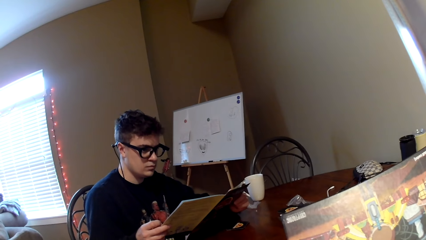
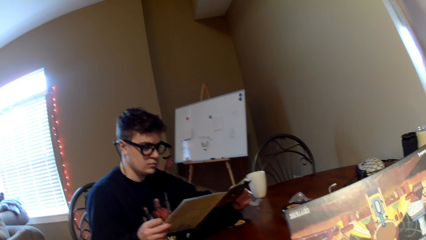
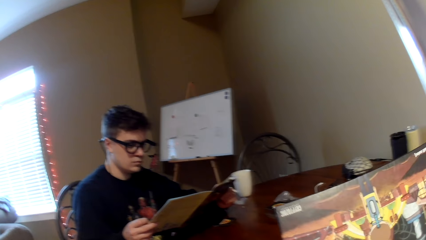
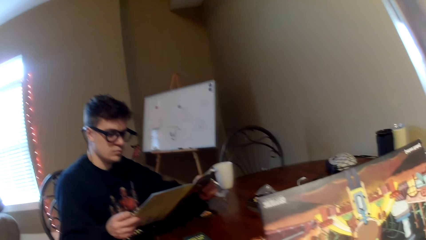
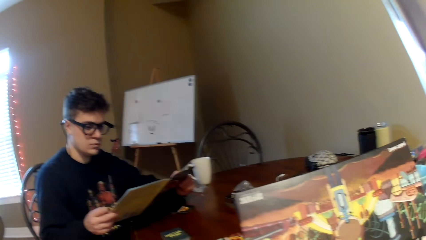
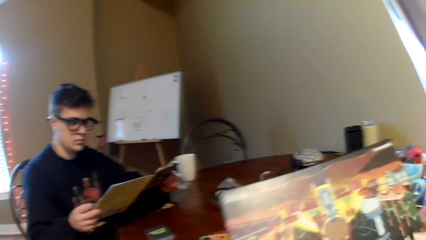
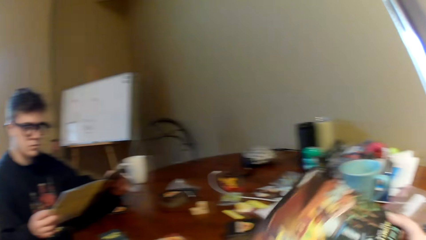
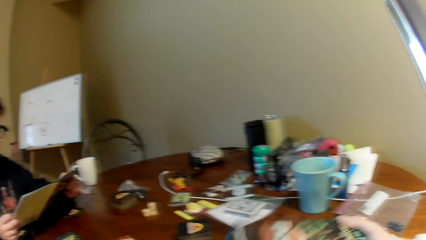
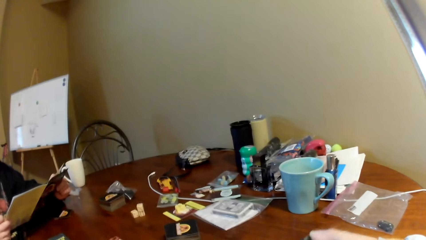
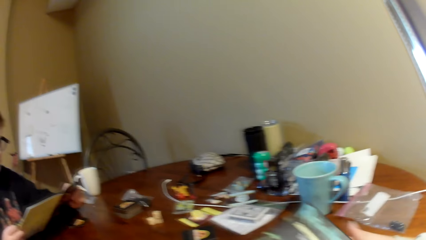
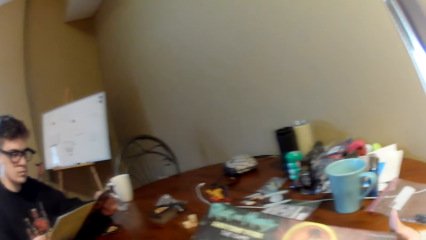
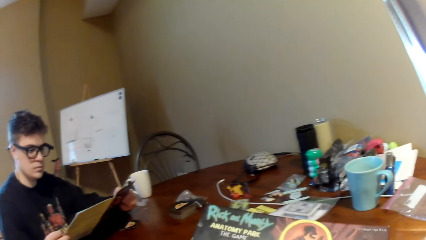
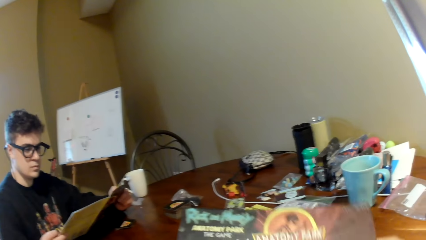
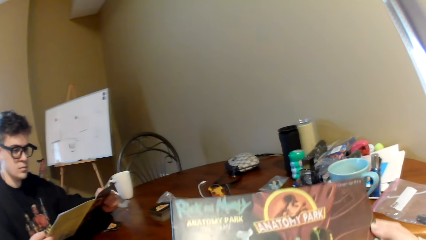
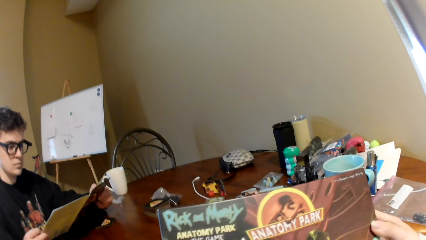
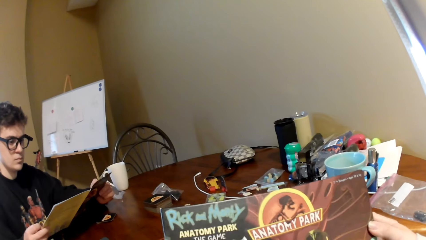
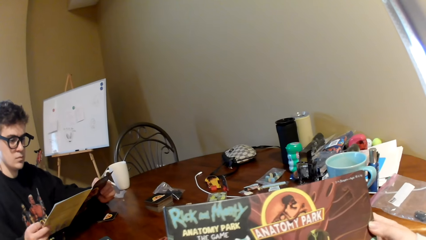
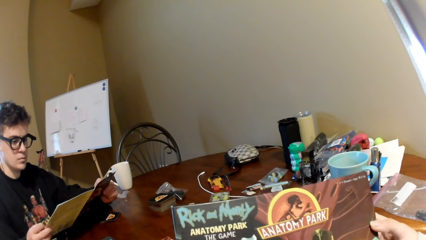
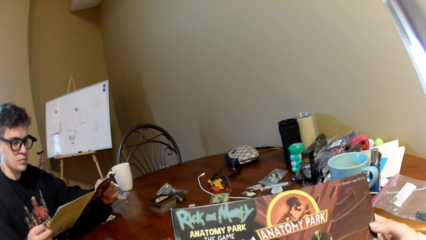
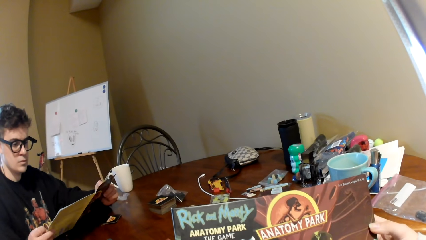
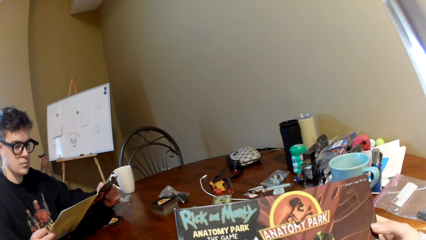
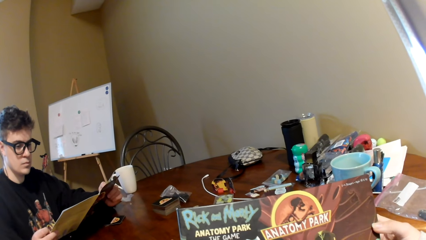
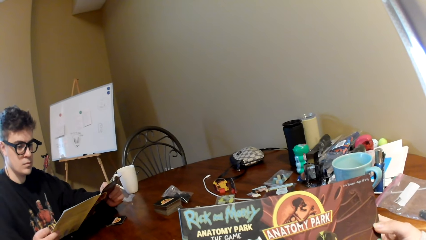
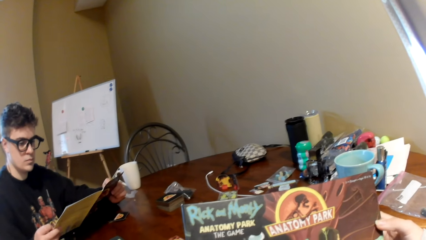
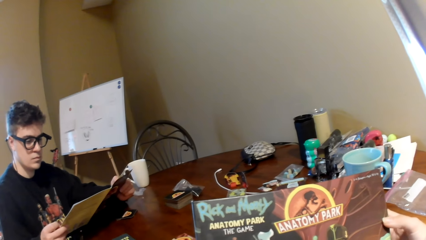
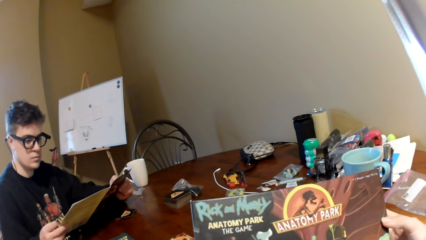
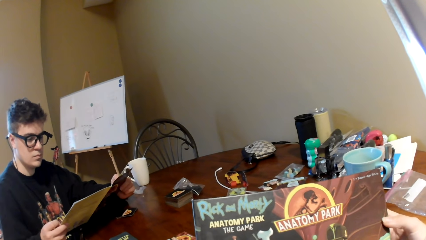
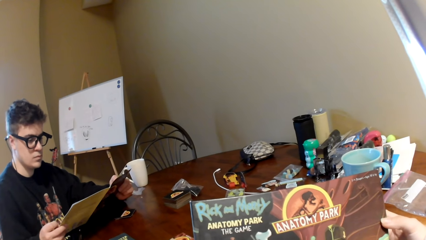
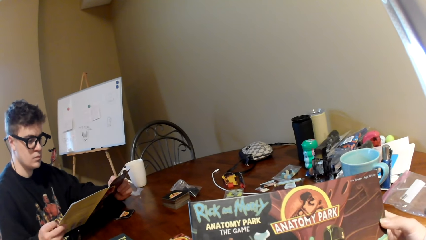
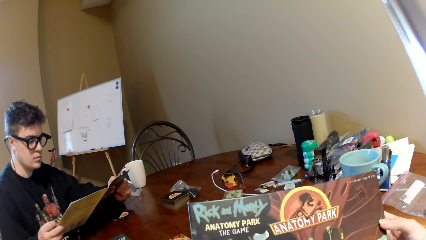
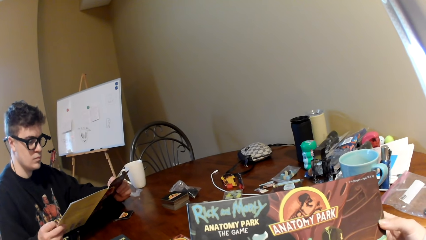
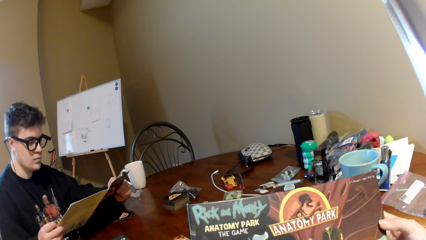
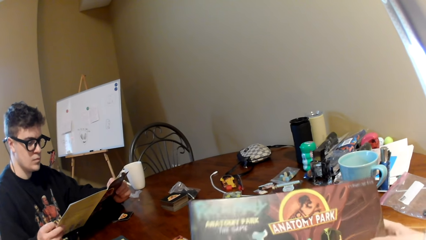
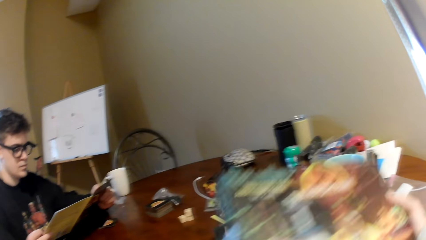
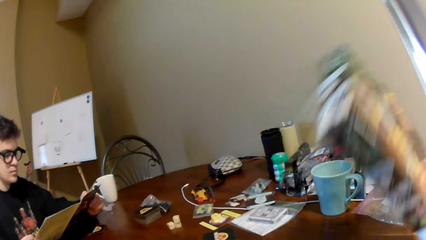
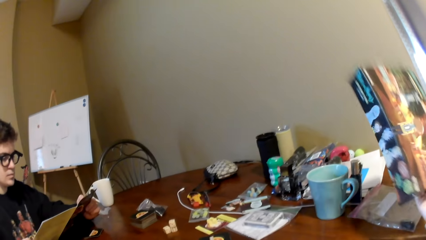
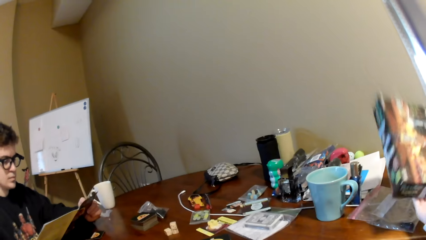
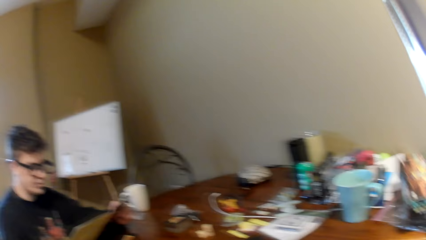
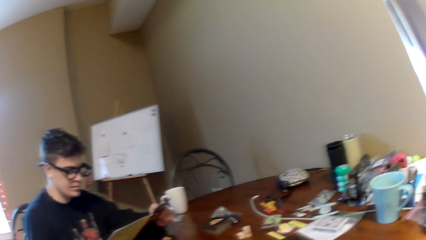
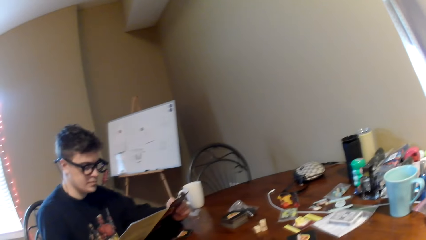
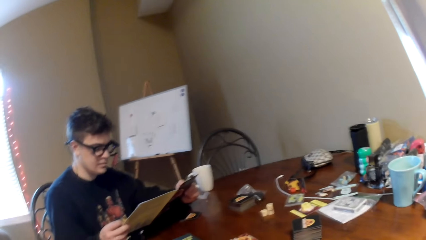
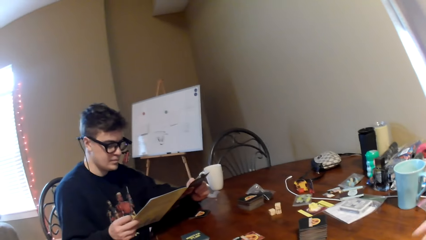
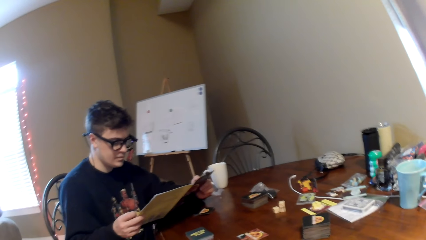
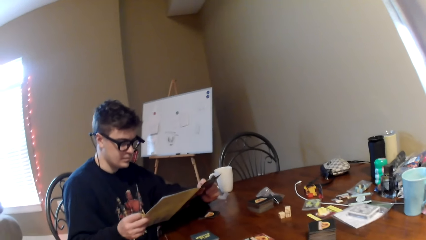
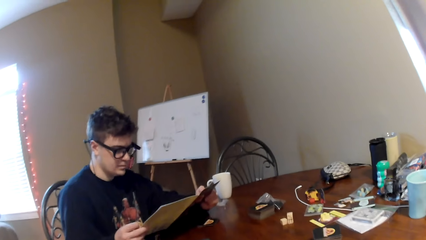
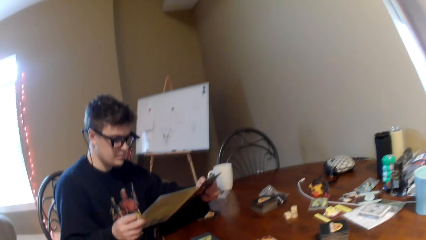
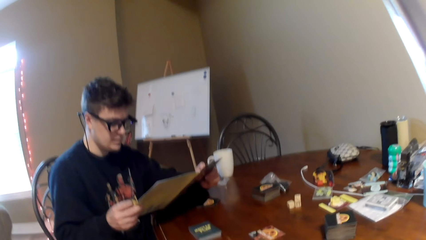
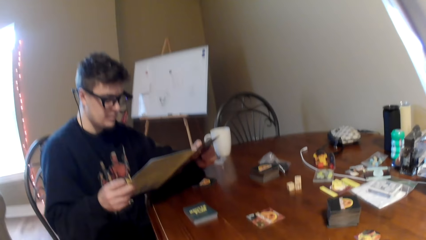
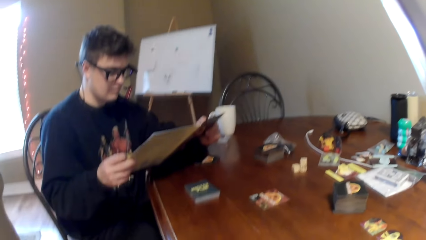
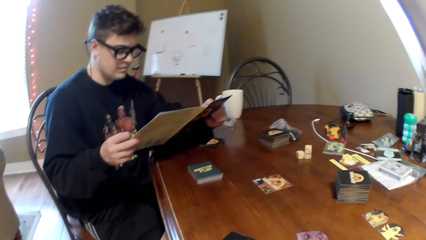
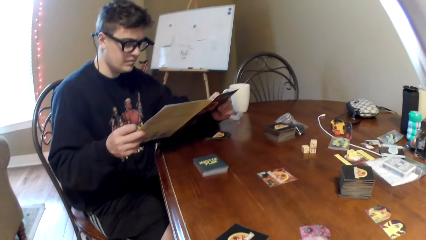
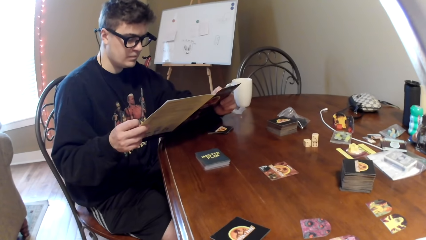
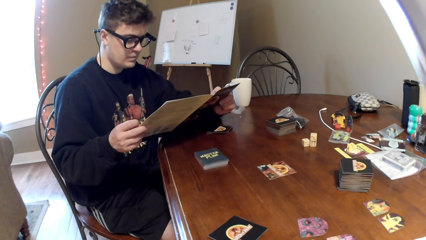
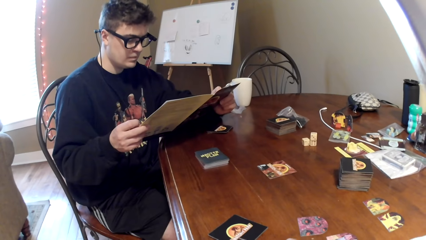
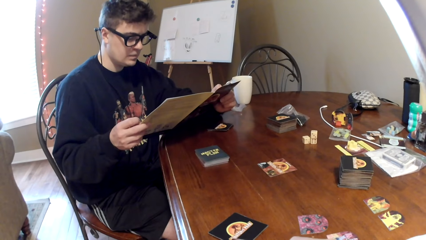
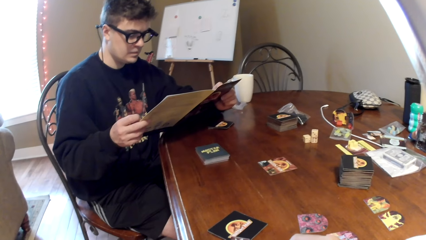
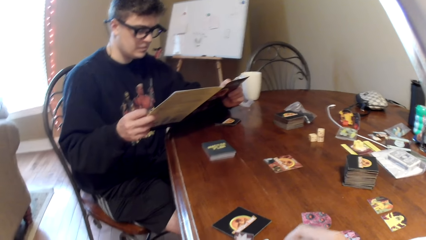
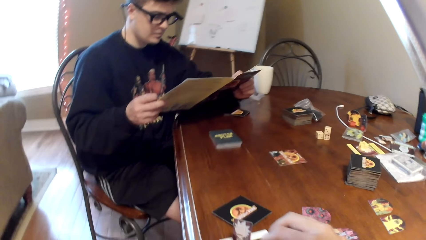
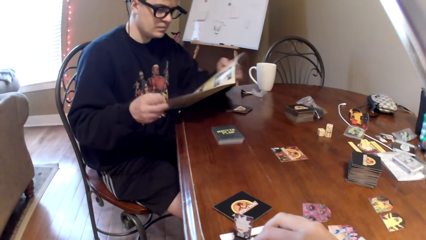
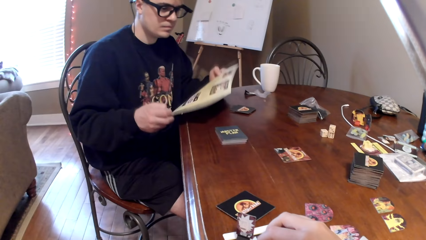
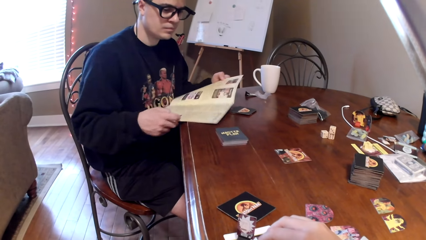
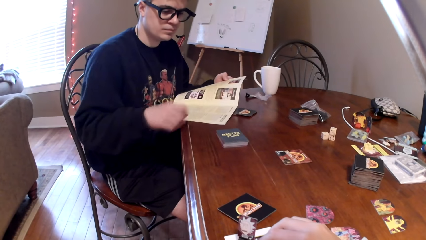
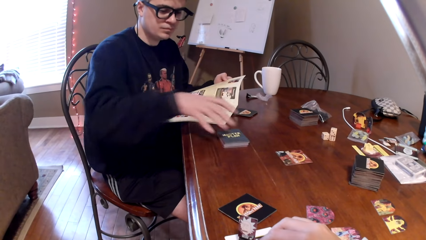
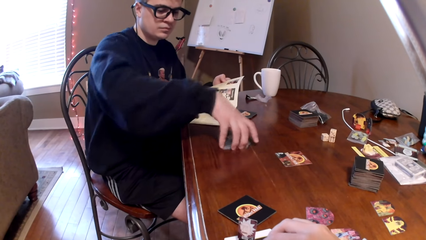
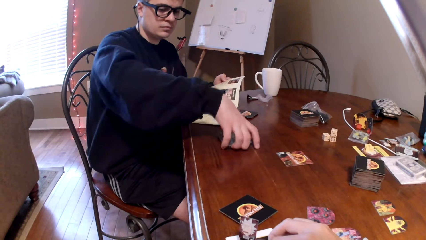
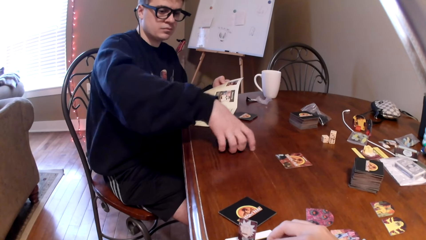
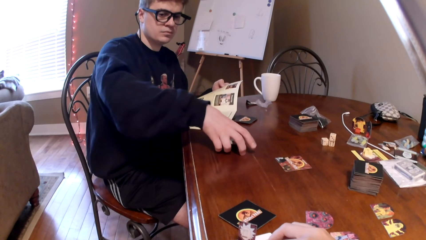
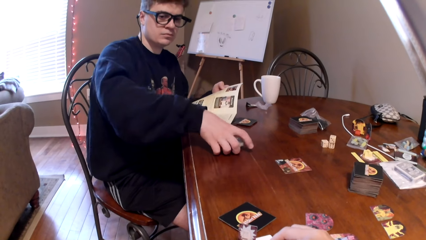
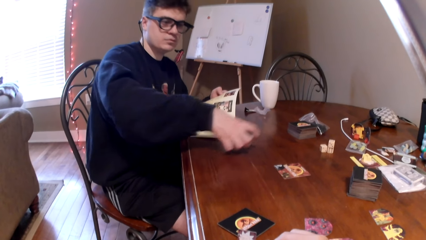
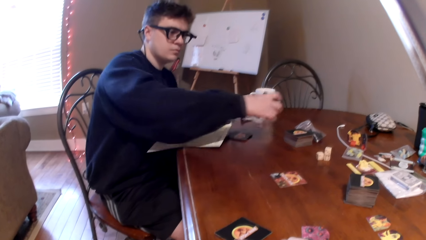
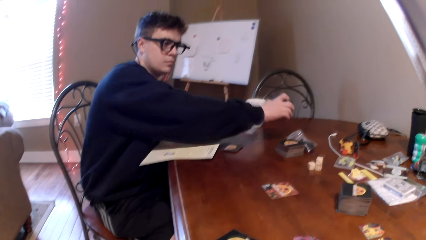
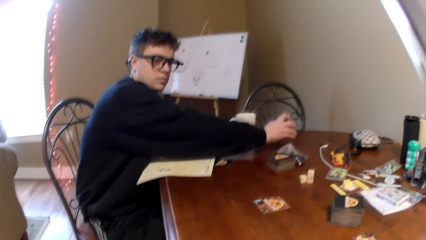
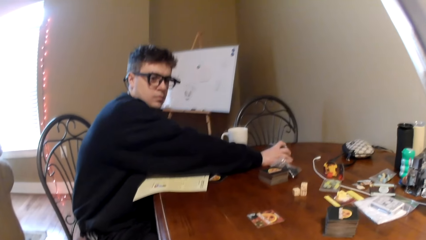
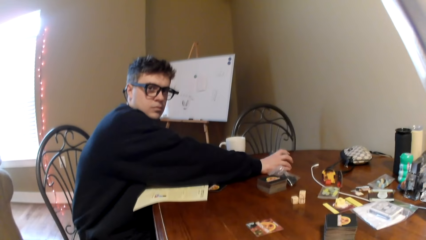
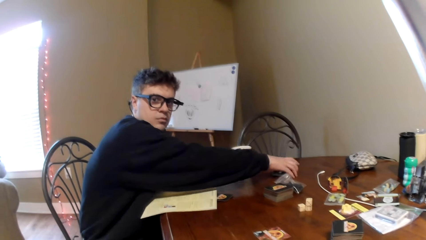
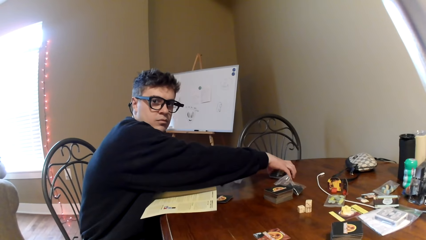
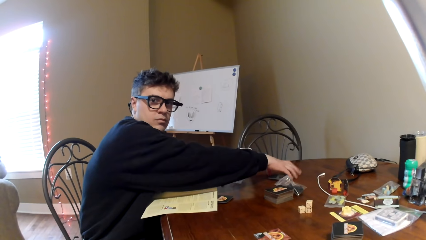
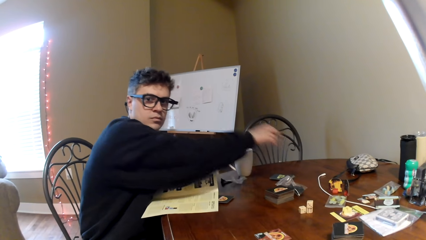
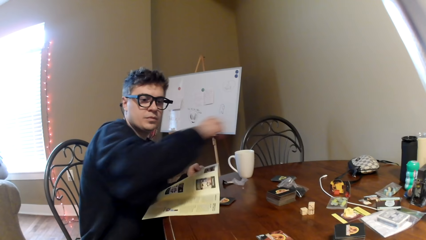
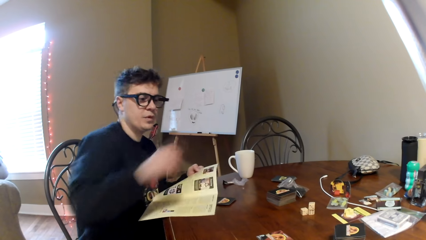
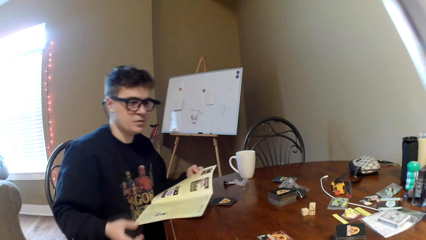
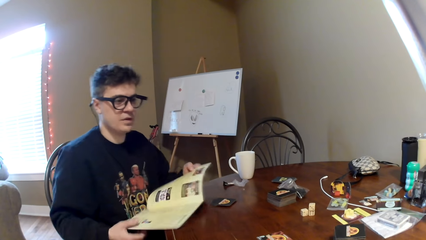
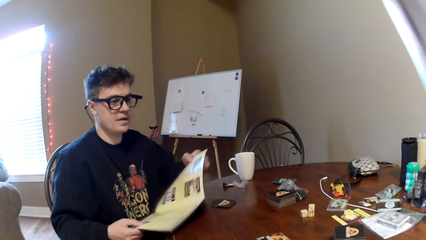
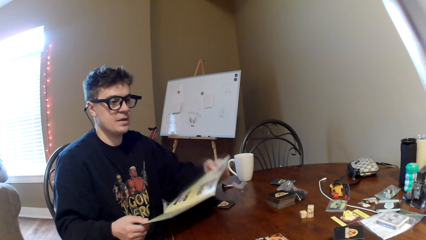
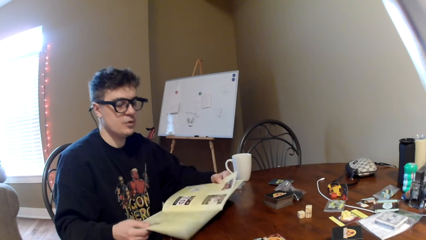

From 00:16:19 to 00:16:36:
The camera wearer looks at the box. He puts the box on the other side. He puts his hand on the table. A man picks up the cards. The man puts down the cards.
